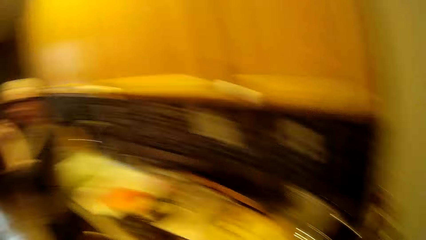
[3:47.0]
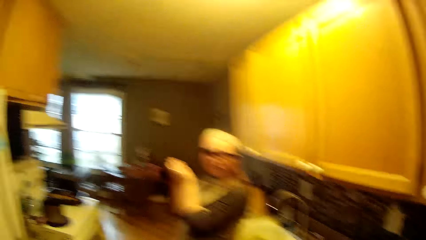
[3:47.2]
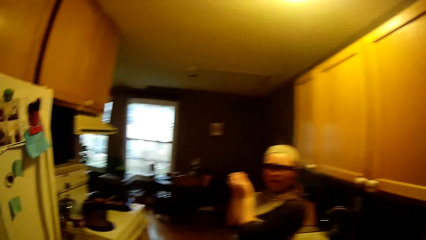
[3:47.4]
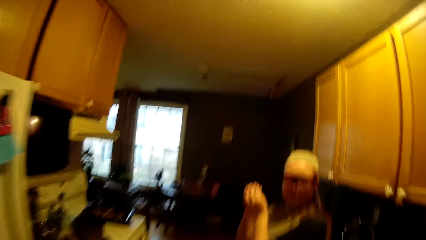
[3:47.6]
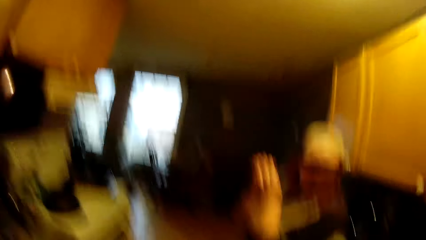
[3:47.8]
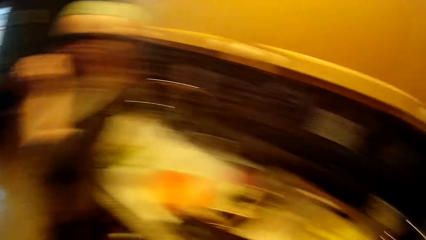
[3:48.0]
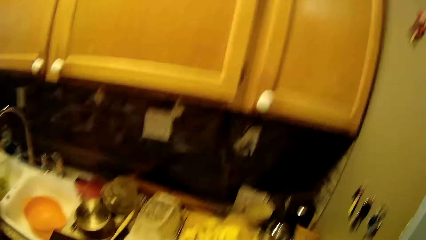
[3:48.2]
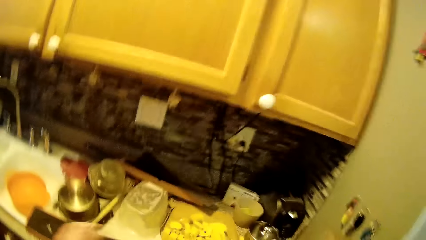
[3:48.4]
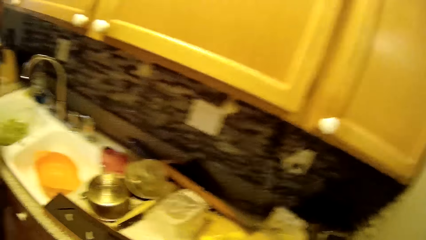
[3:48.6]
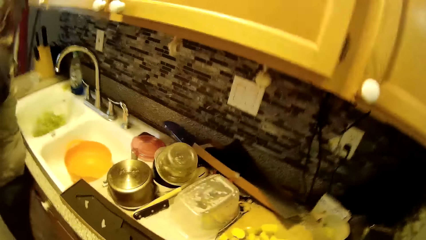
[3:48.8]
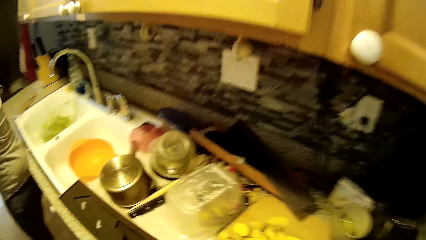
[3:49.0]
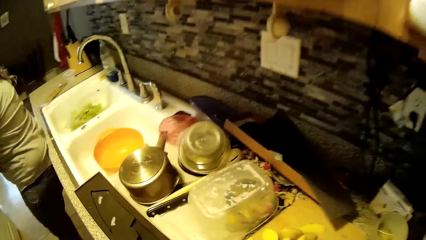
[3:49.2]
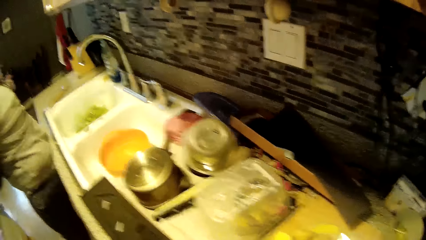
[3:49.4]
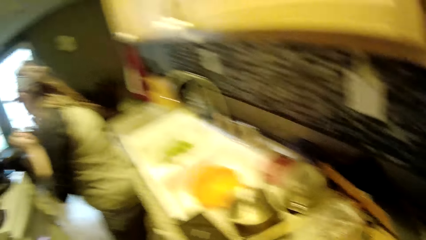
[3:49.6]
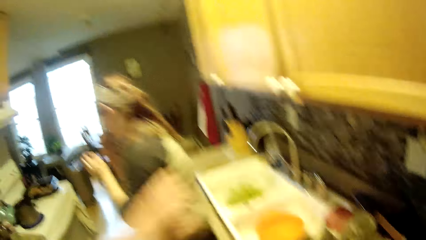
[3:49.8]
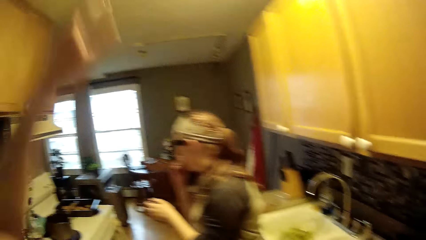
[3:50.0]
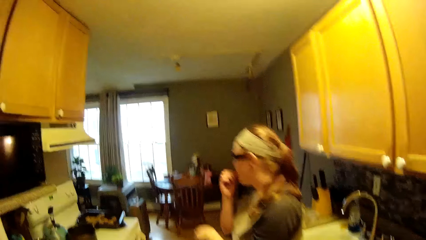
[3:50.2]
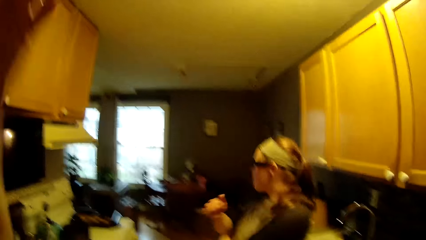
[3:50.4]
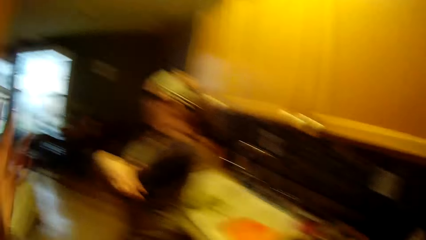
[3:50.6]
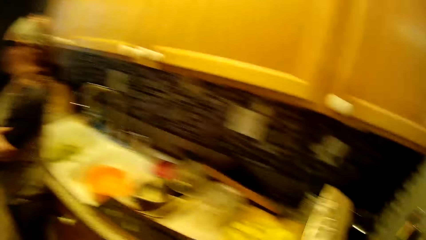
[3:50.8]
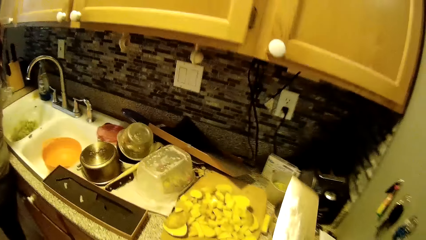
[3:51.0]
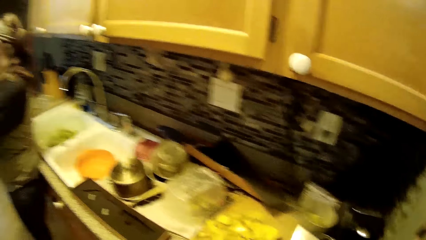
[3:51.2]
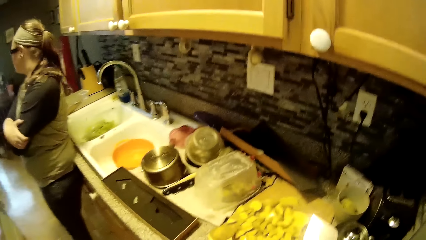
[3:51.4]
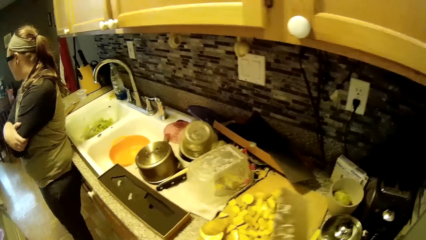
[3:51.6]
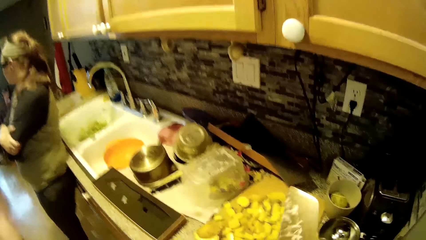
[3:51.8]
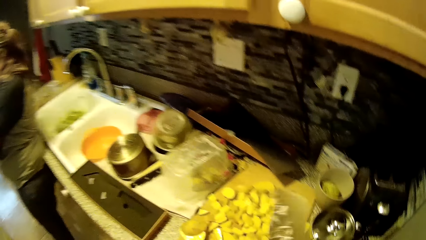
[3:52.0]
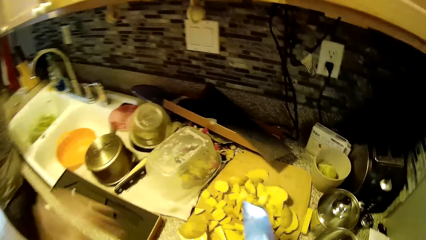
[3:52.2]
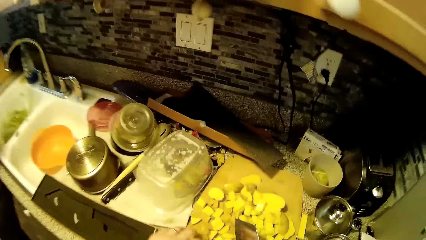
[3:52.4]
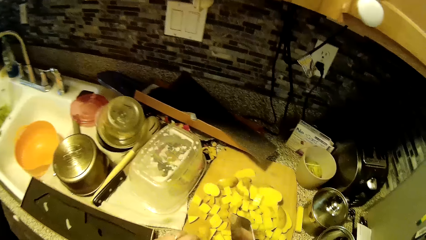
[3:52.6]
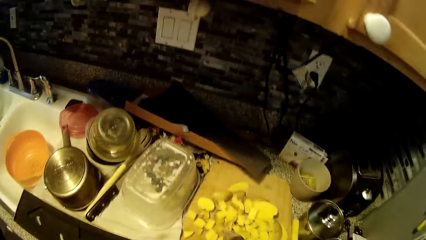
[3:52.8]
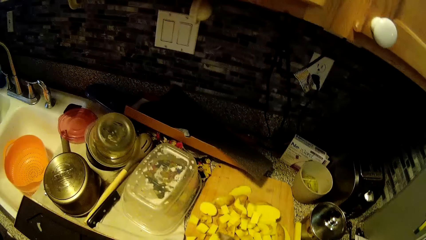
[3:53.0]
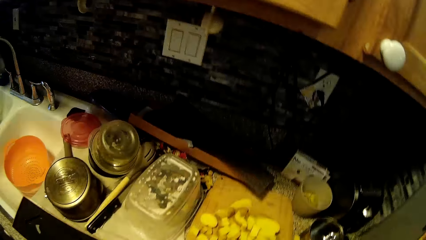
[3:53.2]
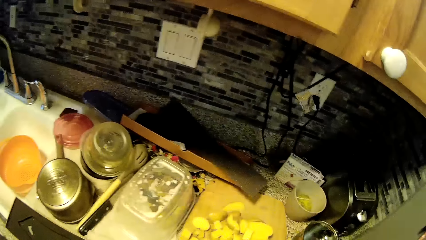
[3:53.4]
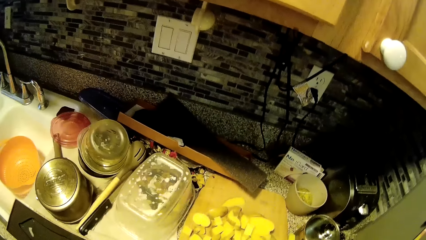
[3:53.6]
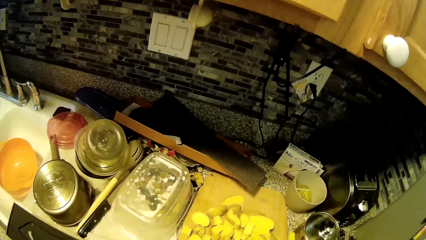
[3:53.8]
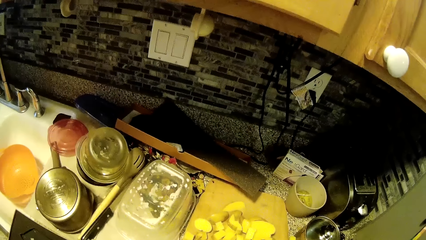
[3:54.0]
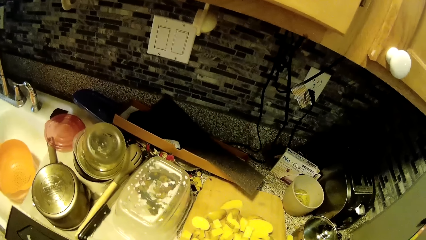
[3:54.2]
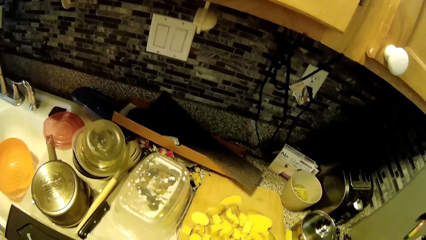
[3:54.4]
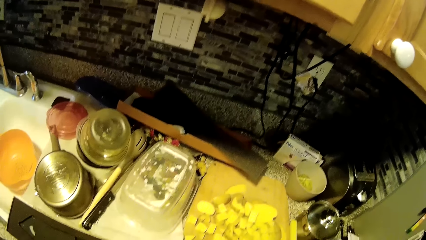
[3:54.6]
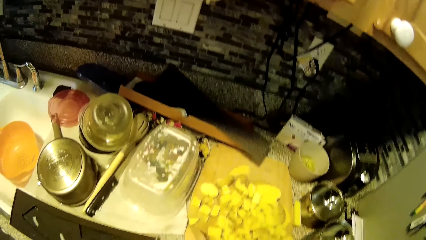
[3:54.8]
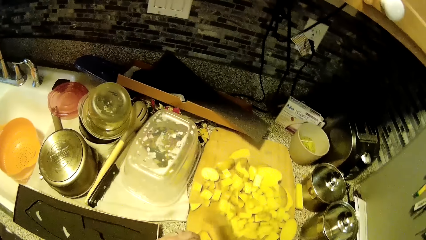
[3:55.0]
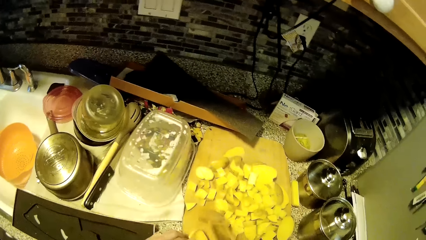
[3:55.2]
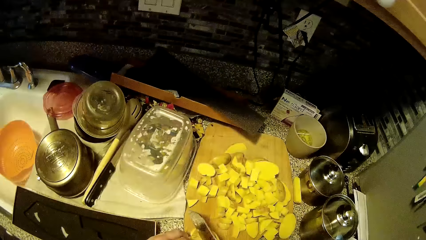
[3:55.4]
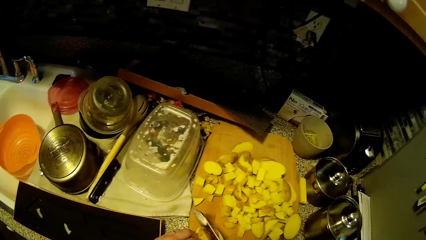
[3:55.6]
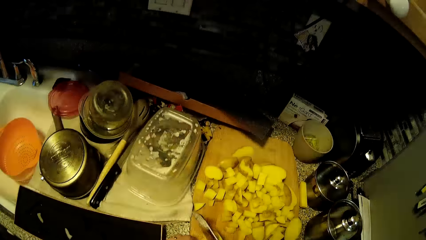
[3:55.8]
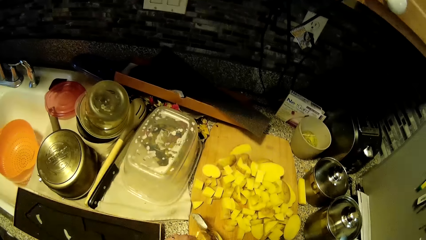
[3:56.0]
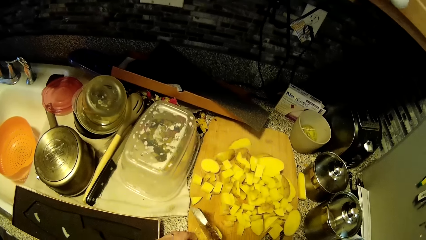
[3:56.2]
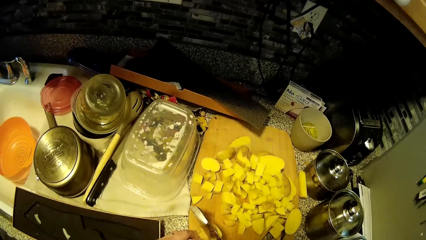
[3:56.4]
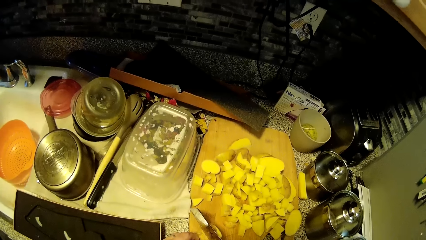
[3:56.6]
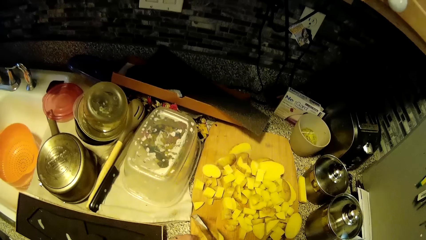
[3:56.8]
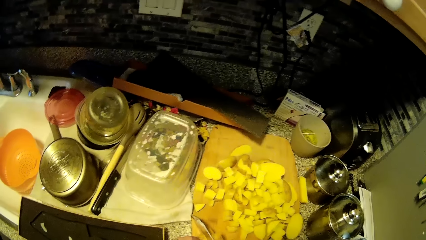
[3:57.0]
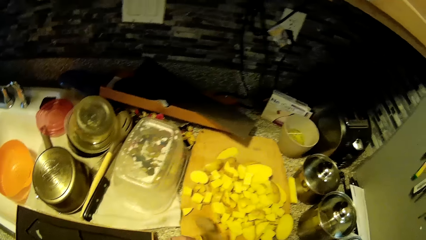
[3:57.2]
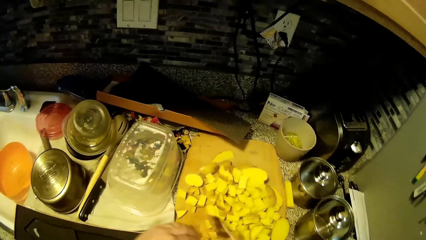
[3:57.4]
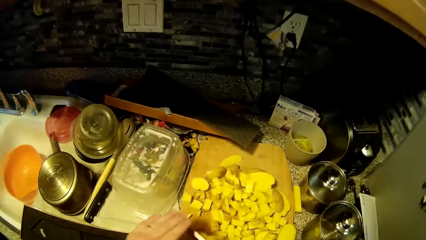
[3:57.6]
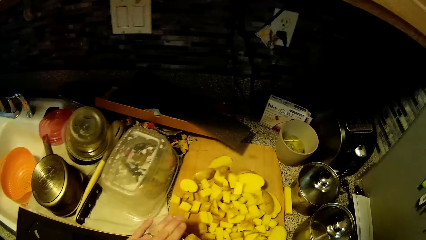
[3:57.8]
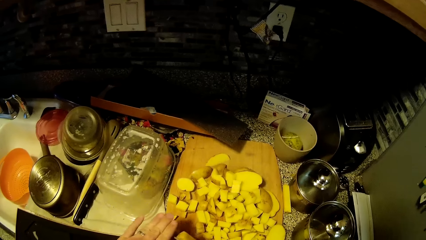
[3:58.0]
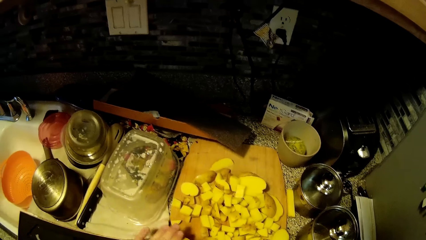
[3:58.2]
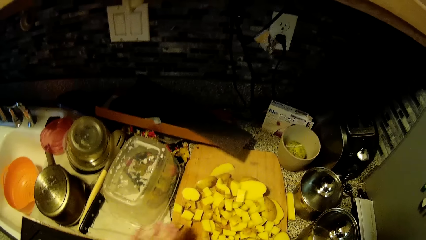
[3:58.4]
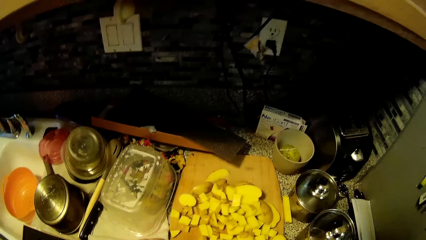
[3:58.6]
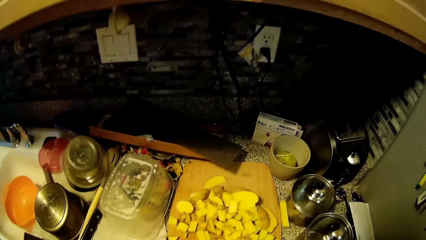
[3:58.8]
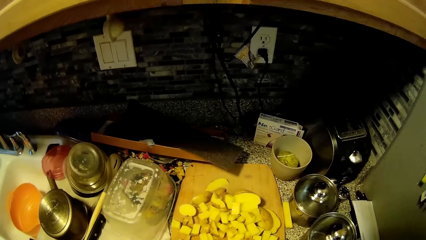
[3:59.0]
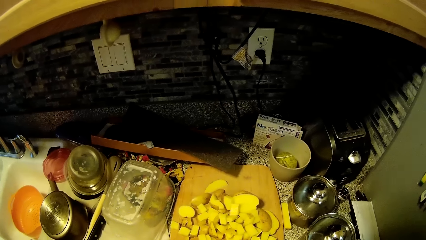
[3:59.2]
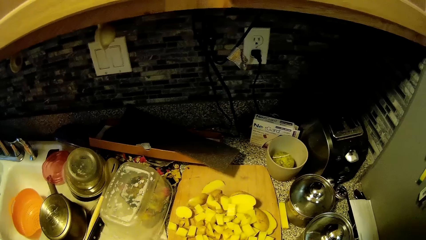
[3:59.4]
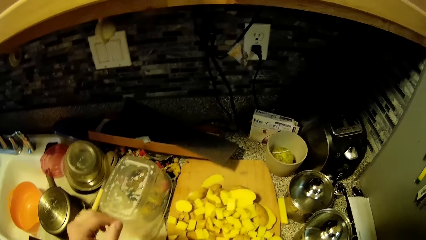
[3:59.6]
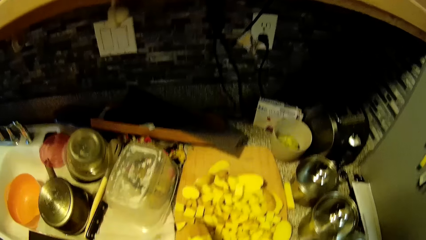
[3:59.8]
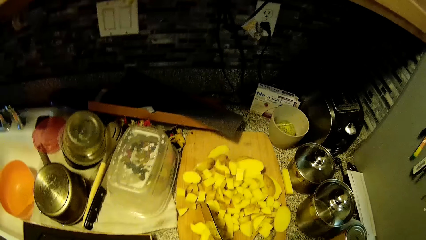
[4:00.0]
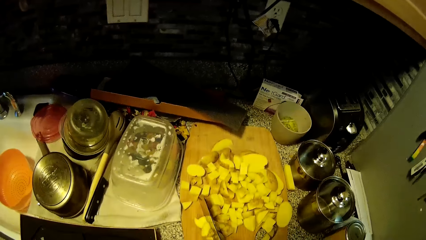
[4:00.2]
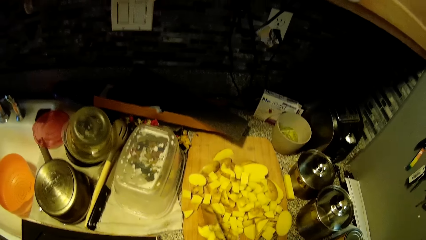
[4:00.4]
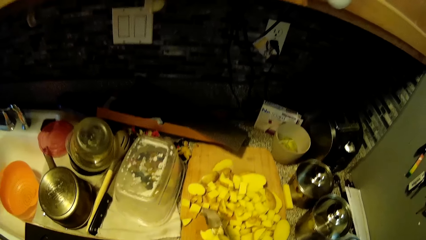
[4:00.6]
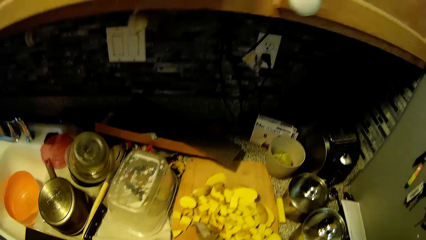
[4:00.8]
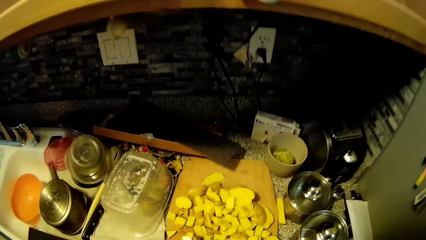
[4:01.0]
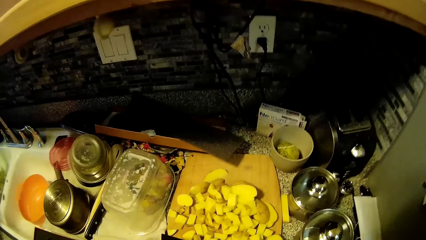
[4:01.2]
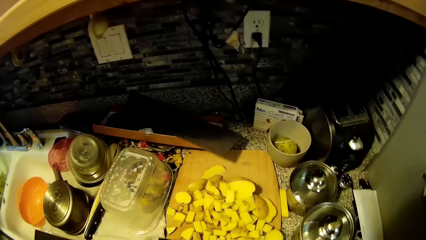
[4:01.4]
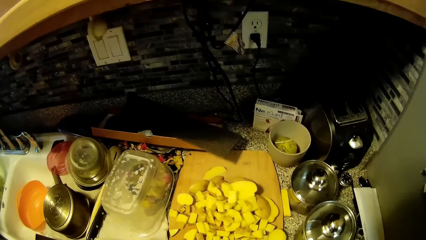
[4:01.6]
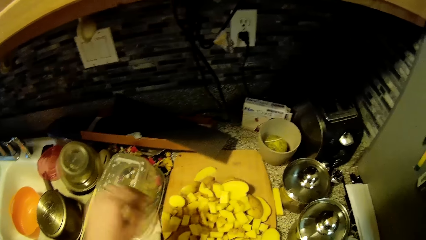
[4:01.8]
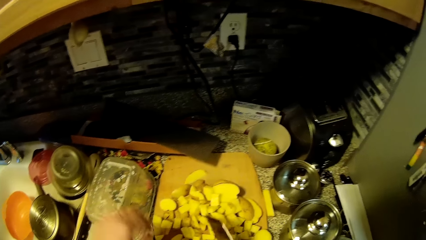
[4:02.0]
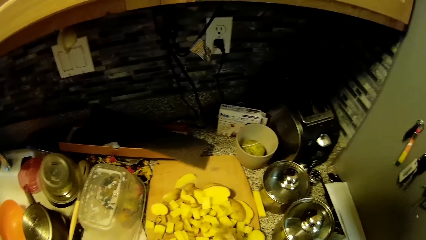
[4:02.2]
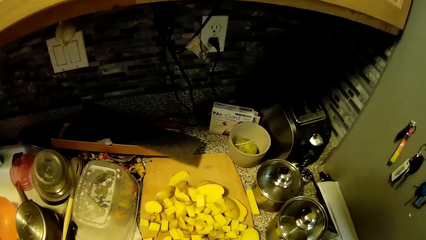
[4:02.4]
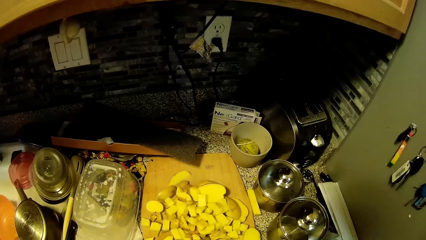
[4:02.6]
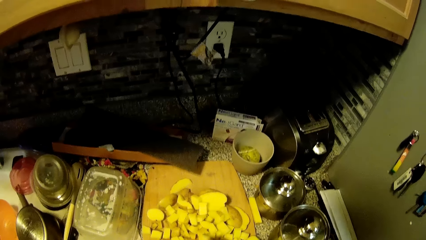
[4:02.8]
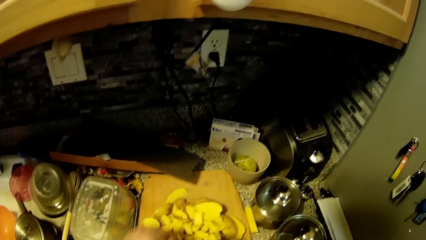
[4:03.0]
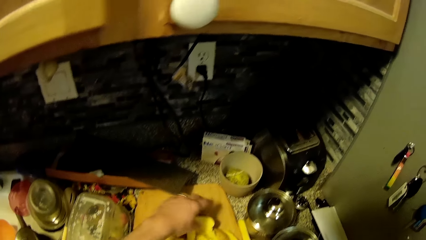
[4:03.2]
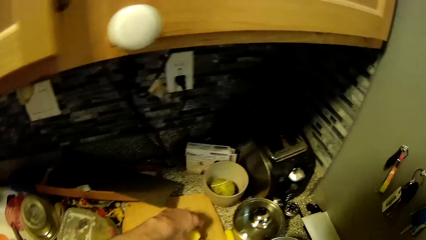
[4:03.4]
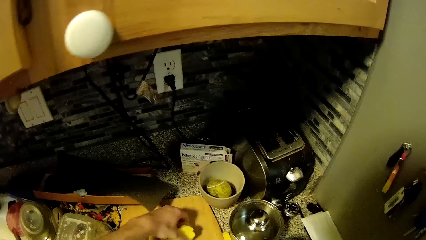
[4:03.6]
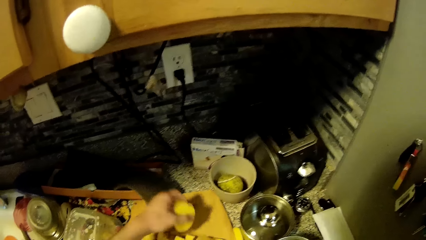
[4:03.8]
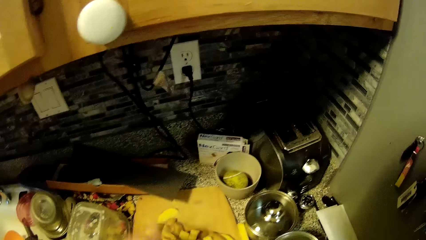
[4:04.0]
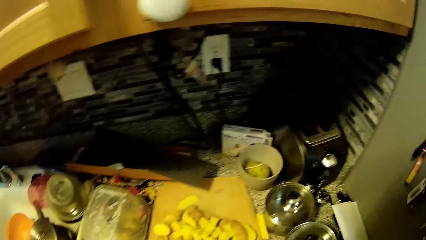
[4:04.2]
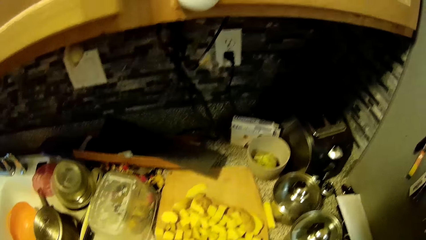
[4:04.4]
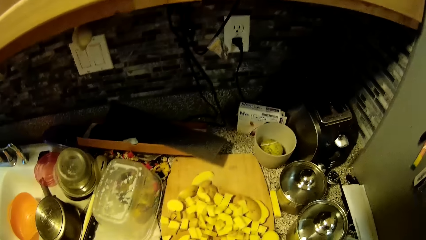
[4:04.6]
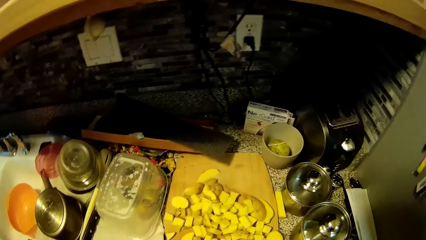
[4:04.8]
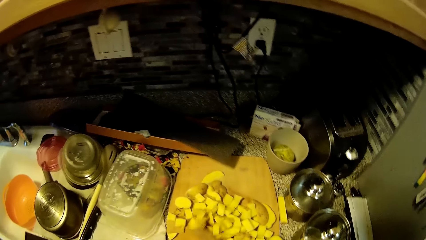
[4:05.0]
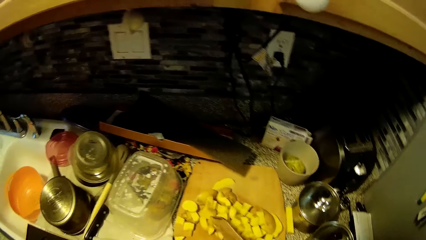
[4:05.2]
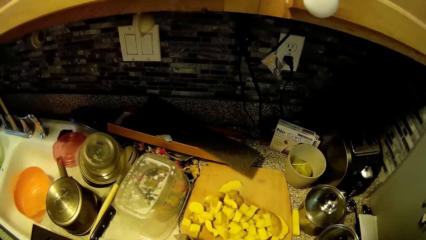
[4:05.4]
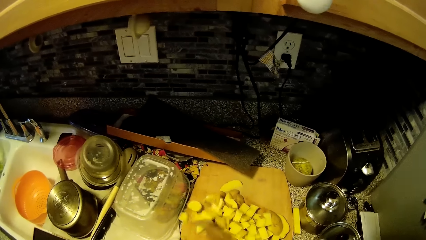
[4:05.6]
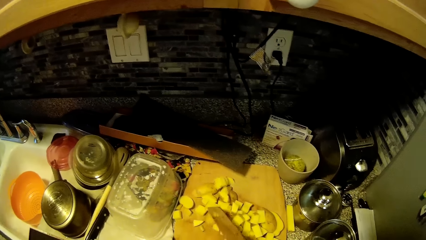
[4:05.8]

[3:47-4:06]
The camera wearer talks to a woman. They chop the potato with the knife. They pick up the potatoes.
